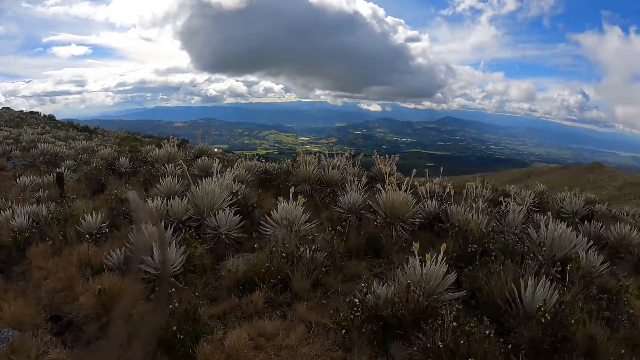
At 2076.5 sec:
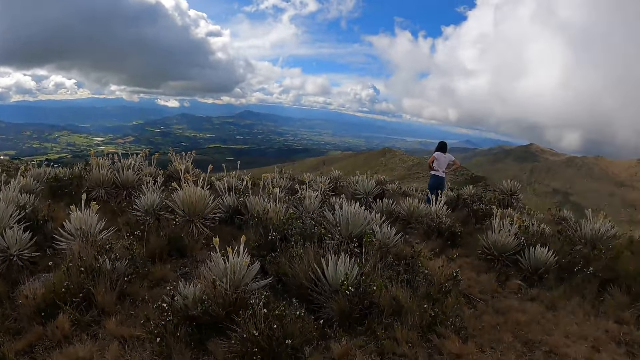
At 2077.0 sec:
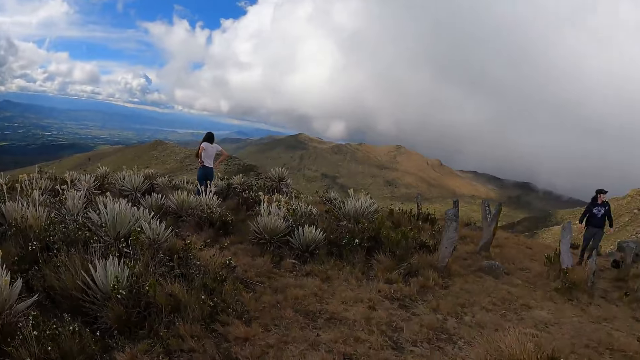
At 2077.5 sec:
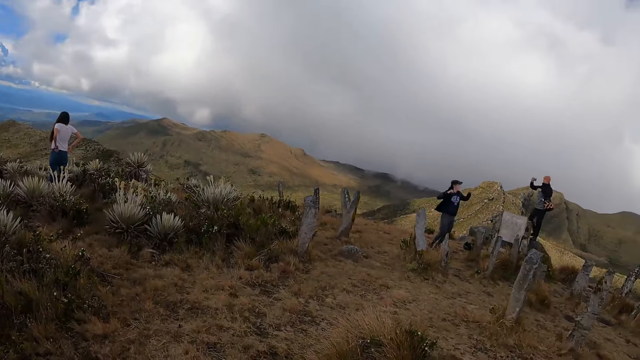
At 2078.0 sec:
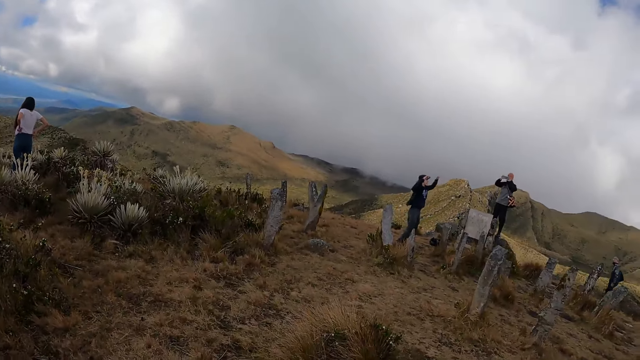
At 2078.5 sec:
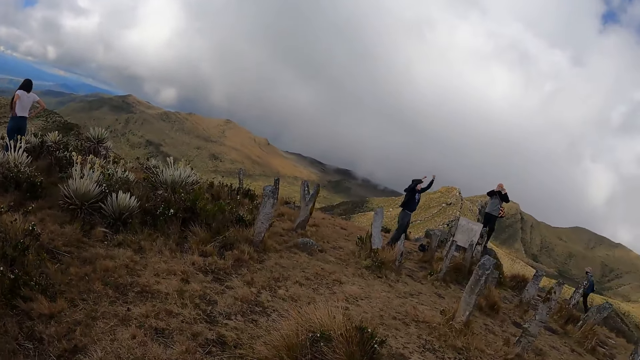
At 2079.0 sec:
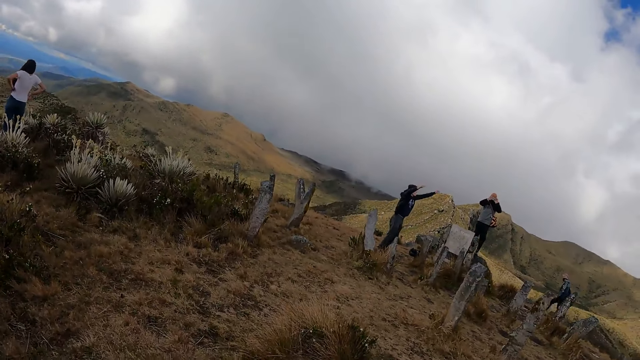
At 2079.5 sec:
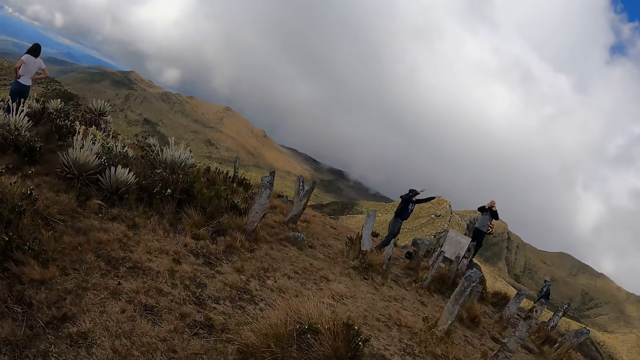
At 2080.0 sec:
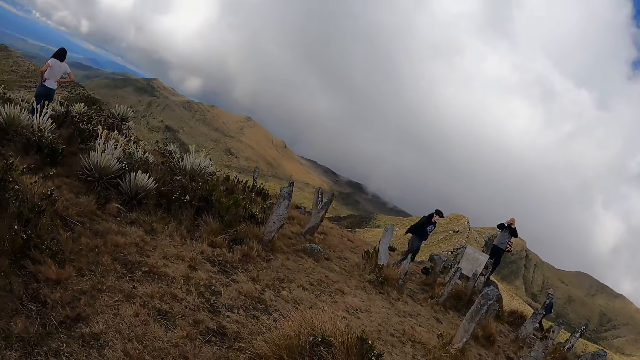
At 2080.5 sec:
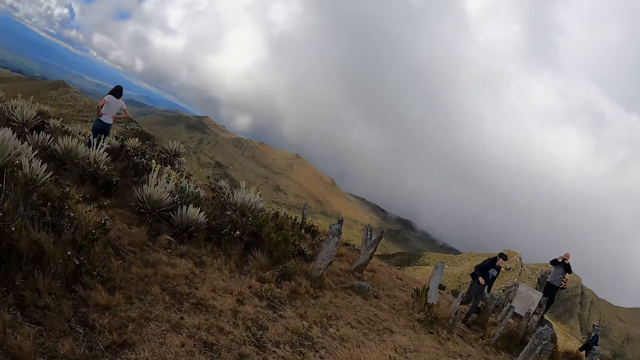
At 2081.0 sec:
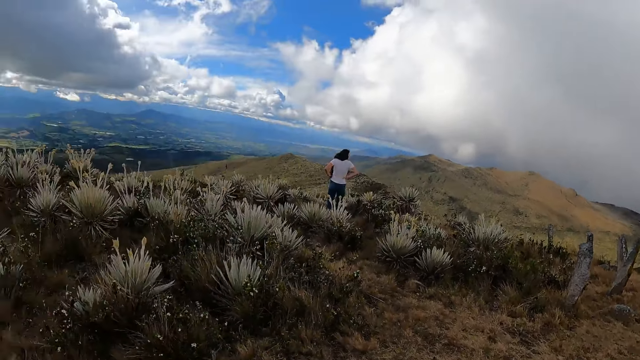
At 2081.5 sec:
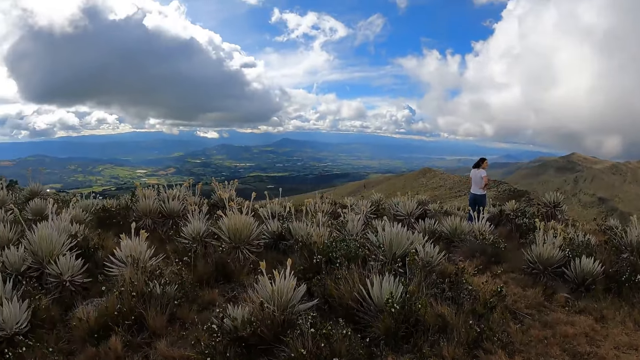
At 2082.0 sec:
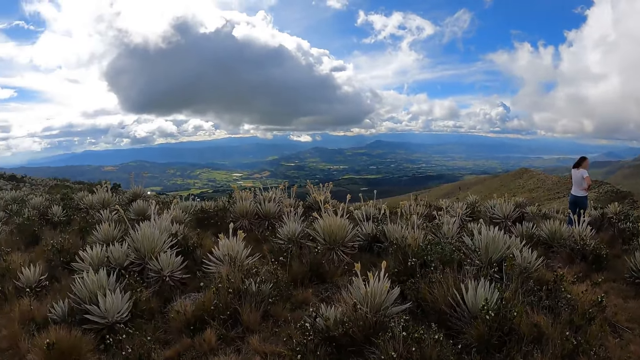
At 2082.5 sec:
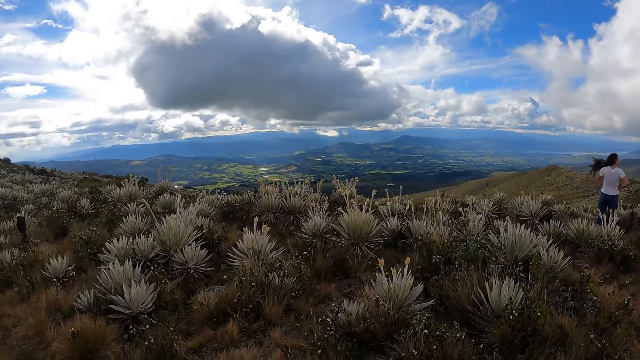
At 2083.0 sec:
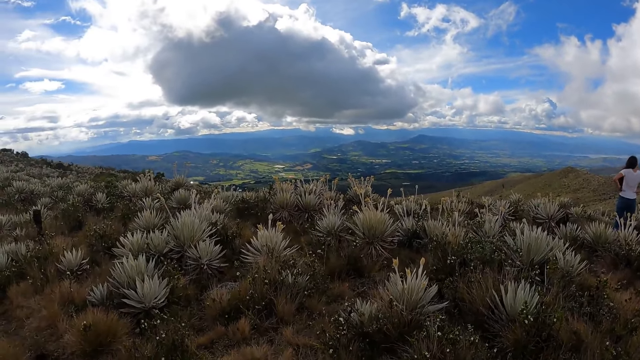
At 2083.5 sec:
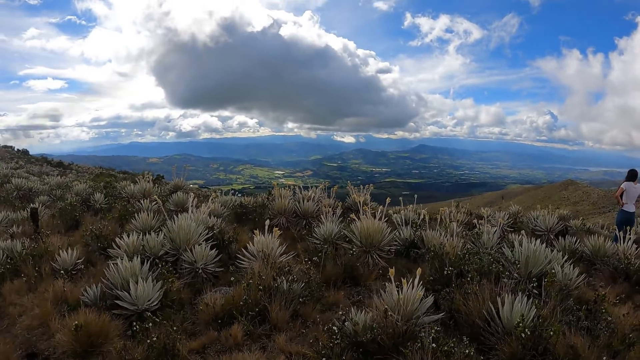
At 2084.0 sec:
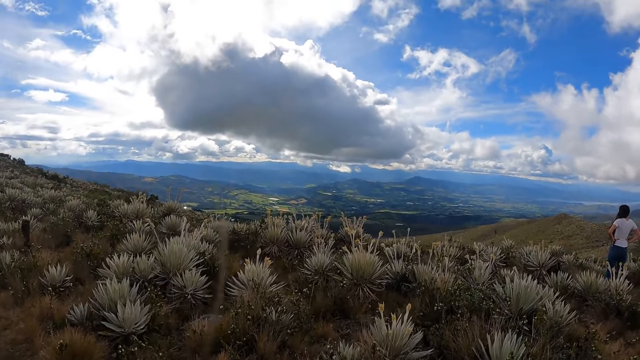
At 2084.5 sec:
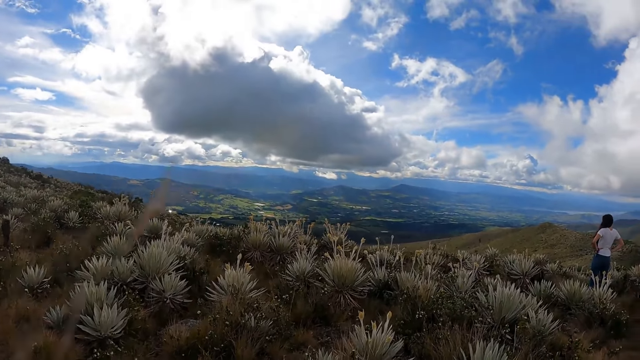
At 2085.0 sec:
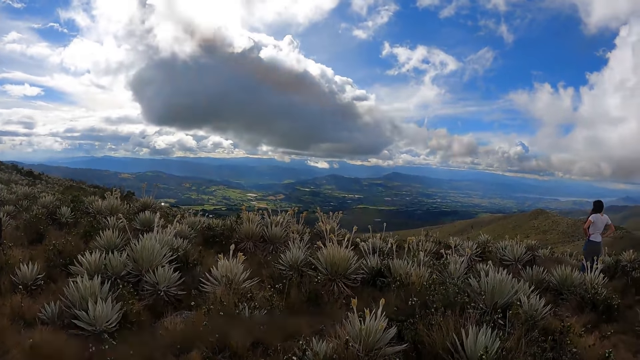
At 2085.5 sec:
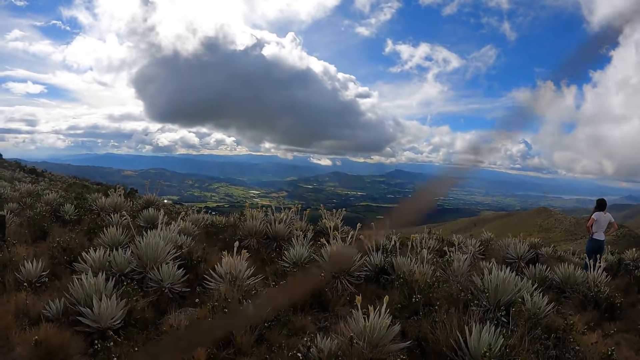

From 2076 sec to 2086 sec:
The camera wearer turns around. A person takes a video with a camera. Another person dances. The camera wearer turns around.

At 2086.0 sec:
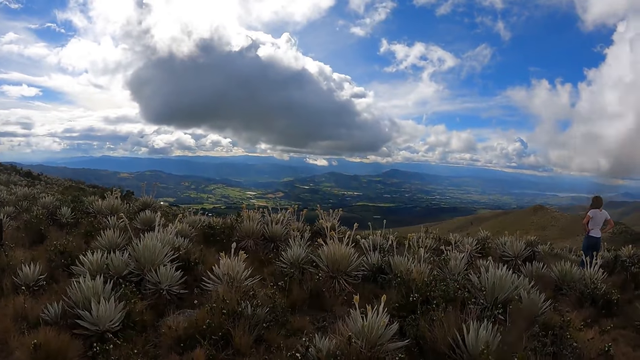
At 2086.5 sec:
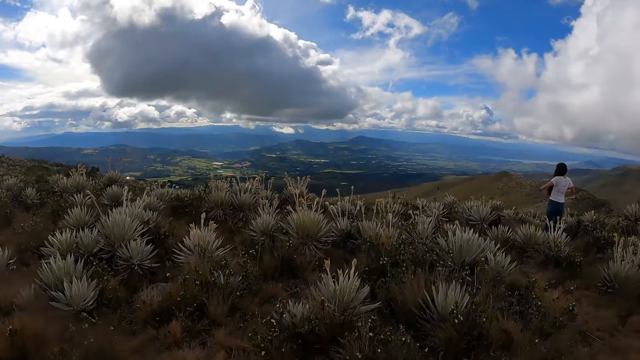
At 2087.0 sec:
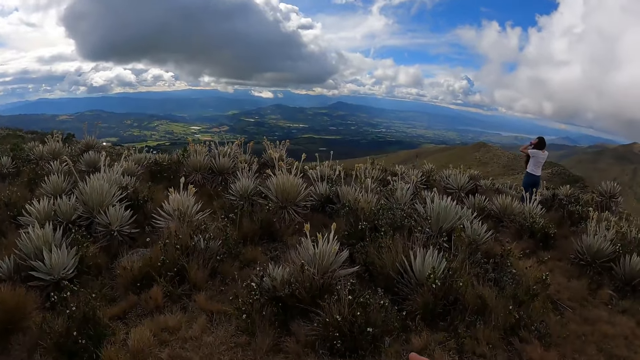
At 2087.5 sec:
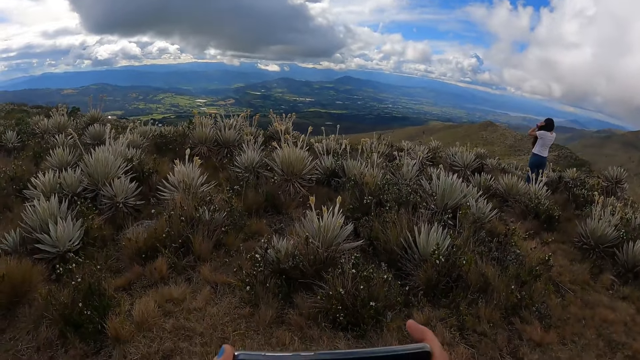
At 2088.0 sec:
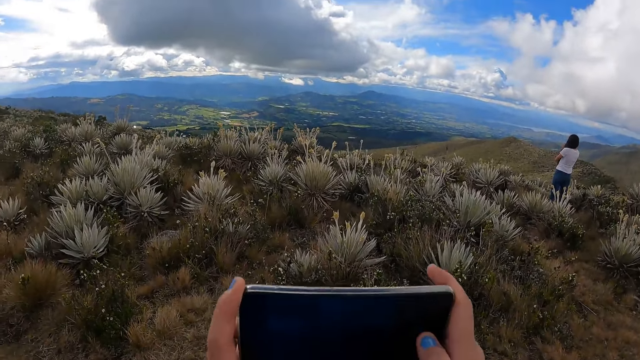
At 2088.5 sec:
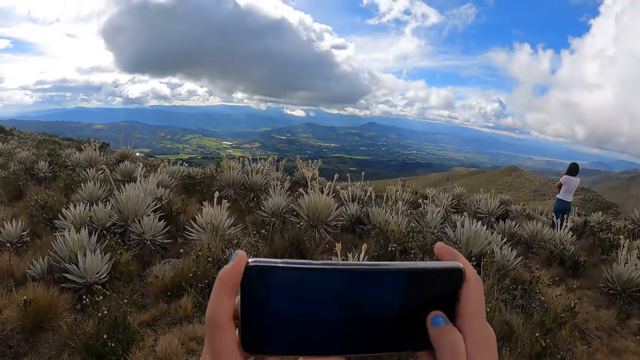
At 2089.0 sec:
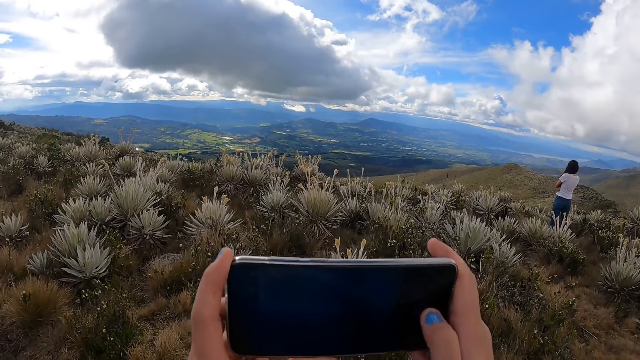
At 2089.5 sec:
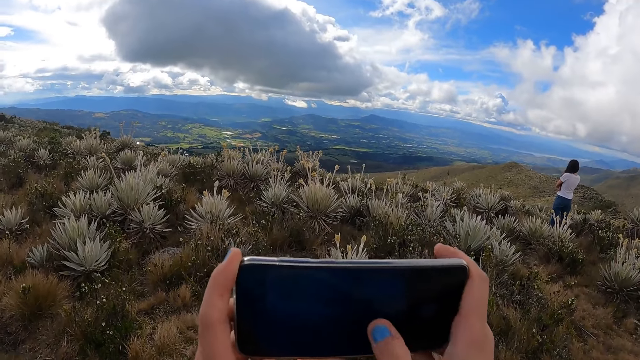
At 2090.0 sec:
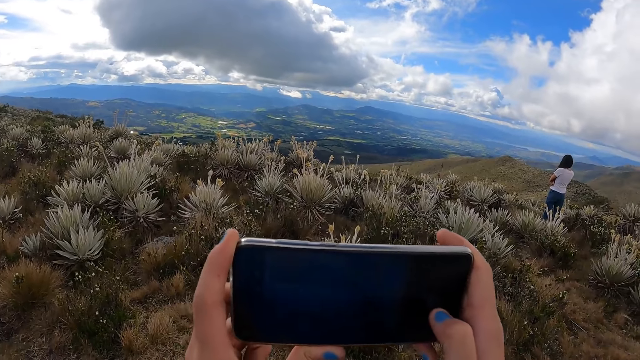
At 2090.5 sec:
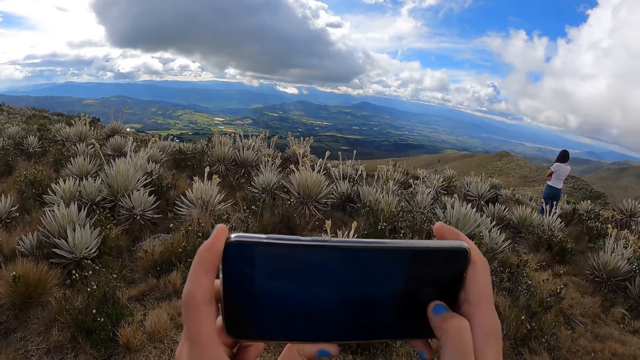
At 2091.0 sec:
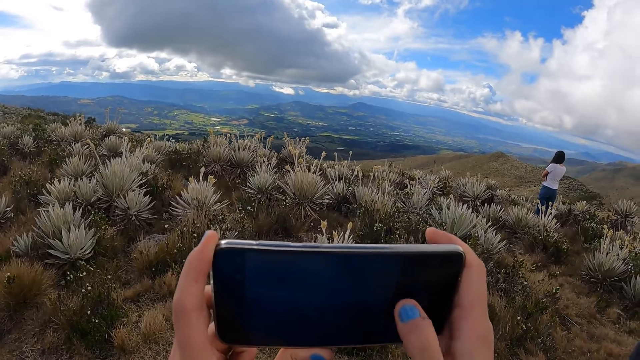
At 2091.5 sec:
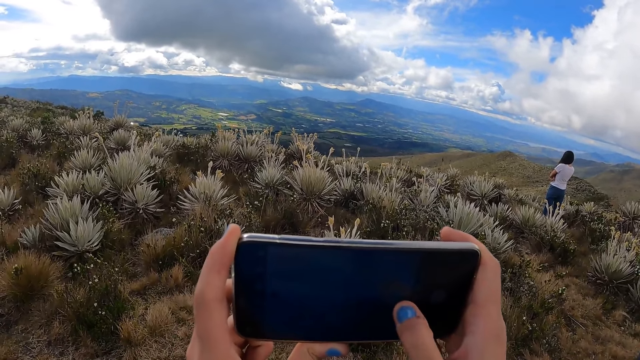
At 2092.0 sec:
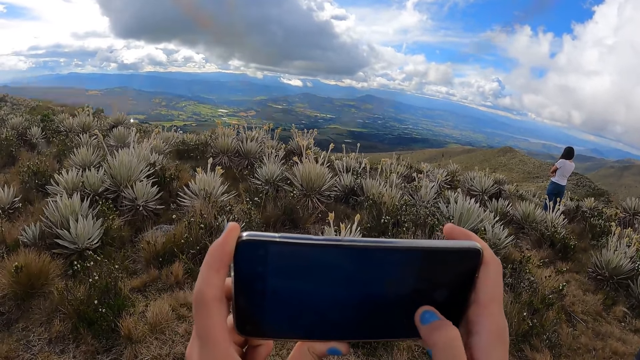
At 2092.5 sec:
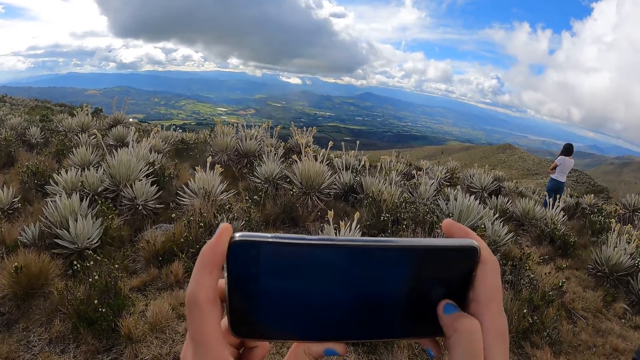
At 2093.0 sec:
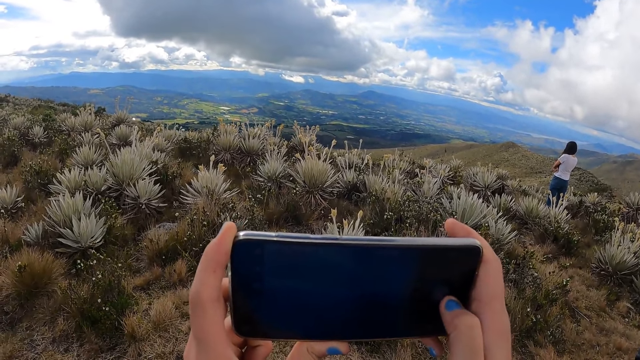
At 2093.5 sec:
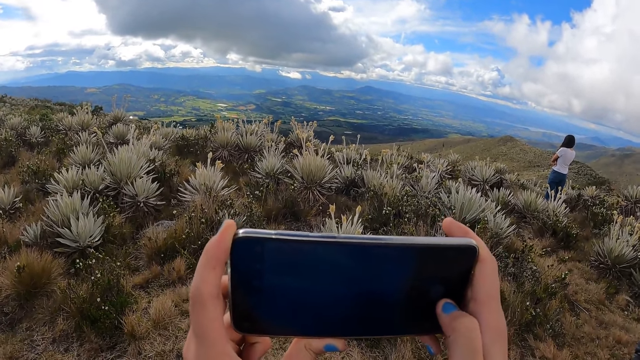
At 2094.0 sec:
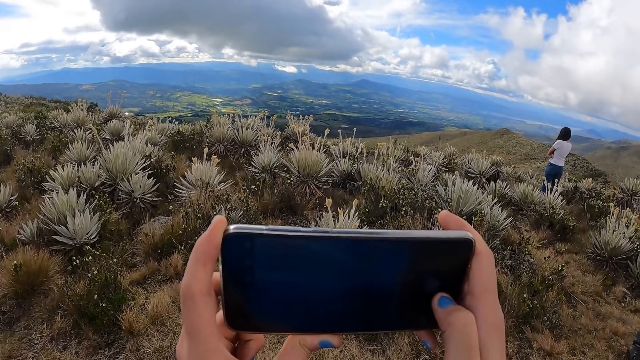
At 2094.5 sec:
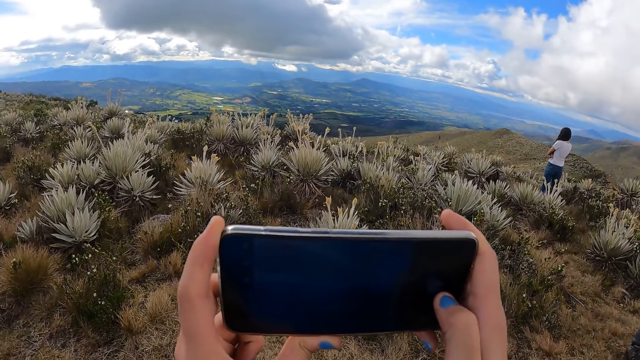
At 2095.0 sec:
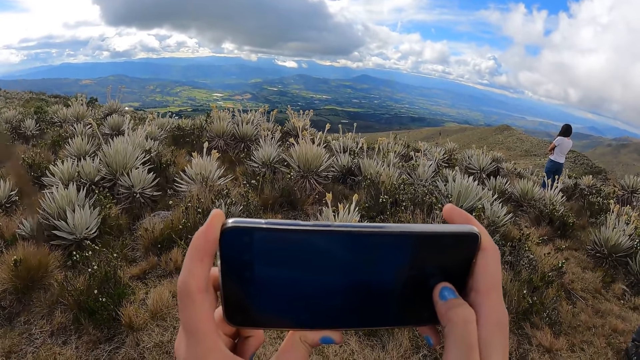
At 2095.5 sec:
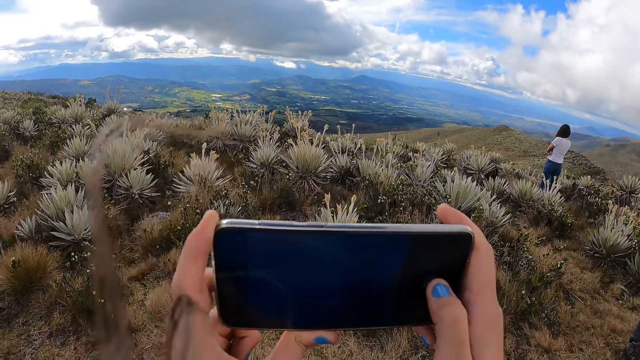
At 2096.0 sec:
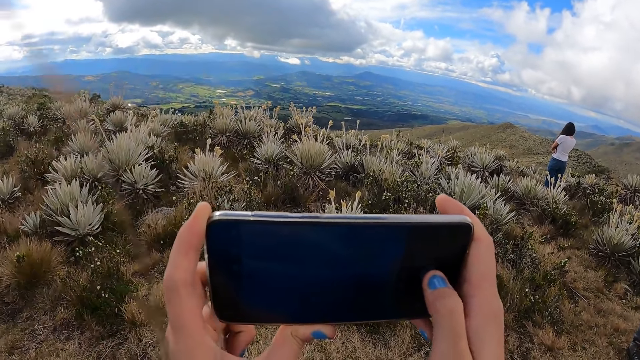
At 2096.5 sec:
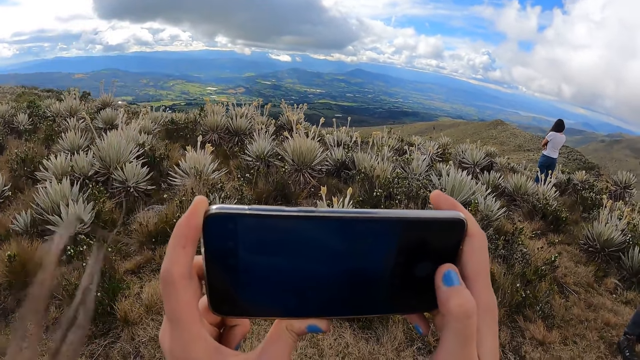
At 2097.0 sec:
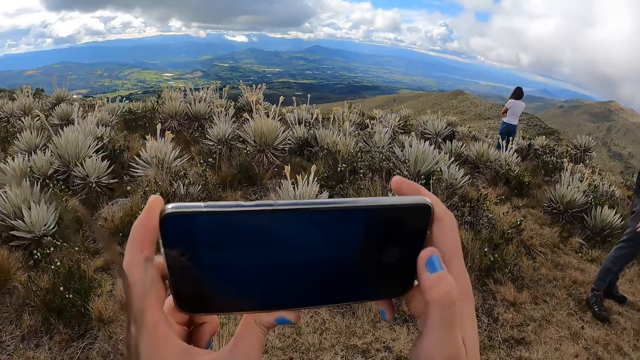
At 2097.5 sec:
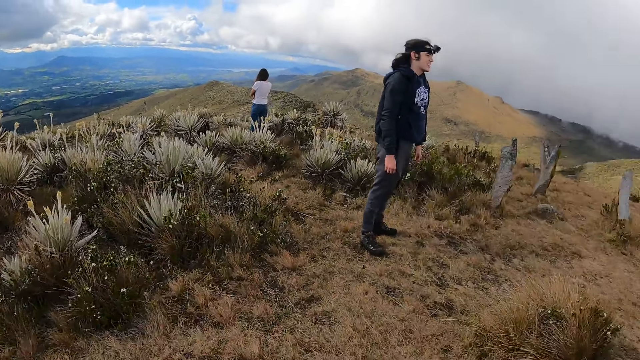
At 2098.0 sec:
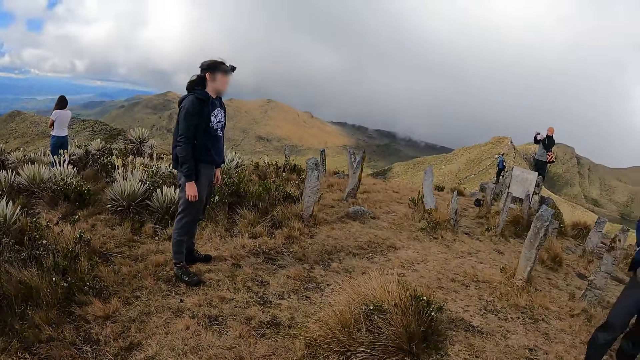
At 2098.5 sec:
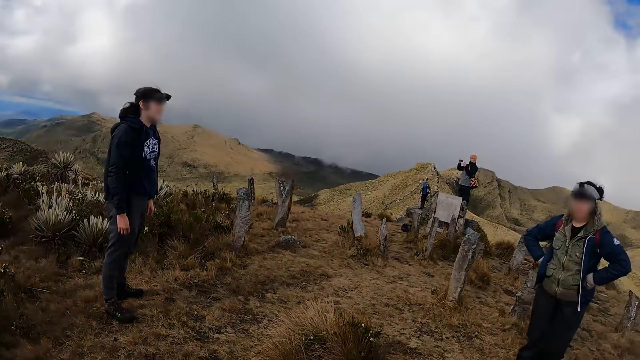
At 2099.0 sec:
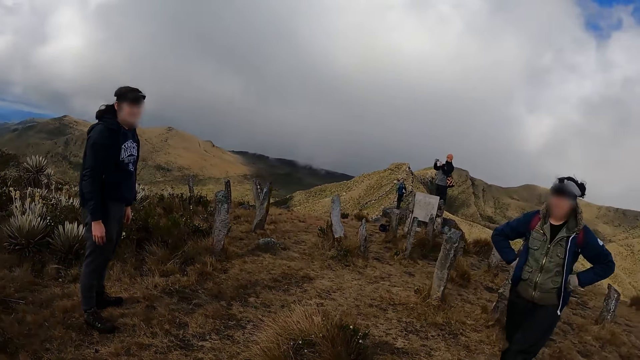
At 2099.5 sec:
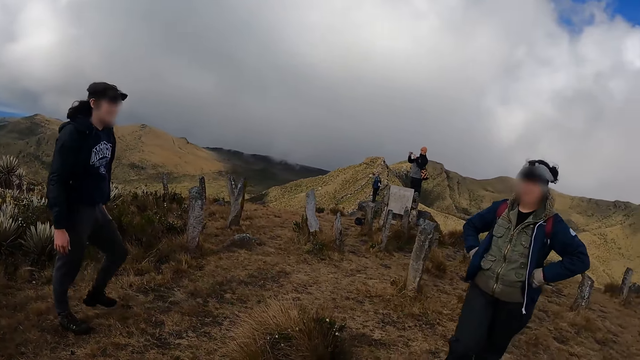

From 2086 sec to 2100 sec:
The camera wearer takes a photo with a phone. They operate the phone with both hands. They turn around.
